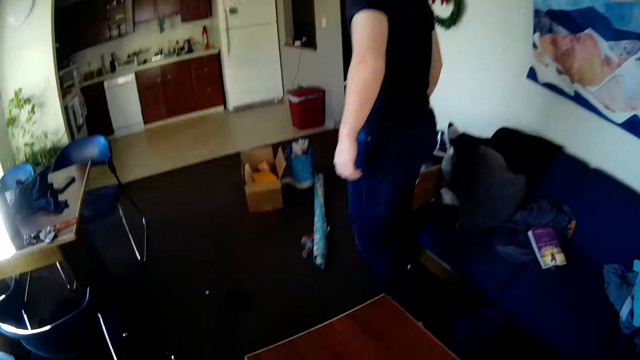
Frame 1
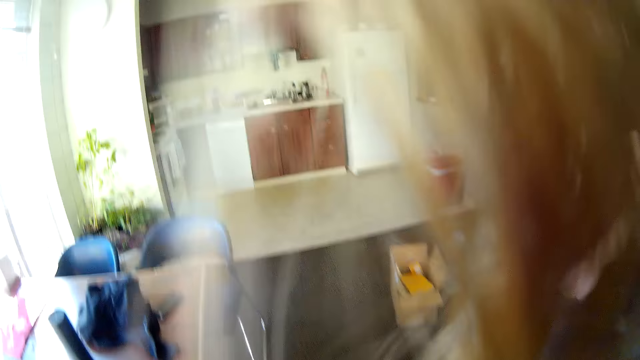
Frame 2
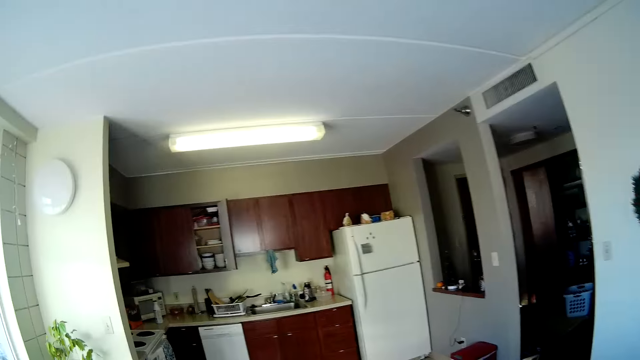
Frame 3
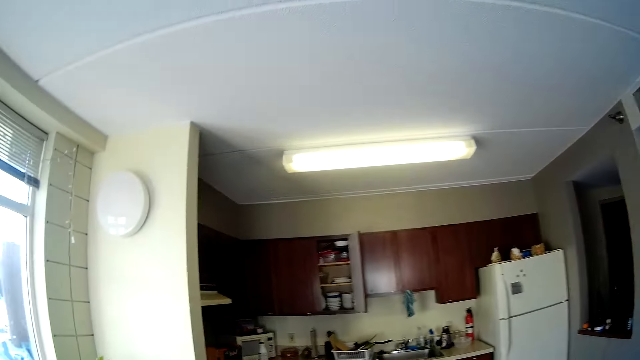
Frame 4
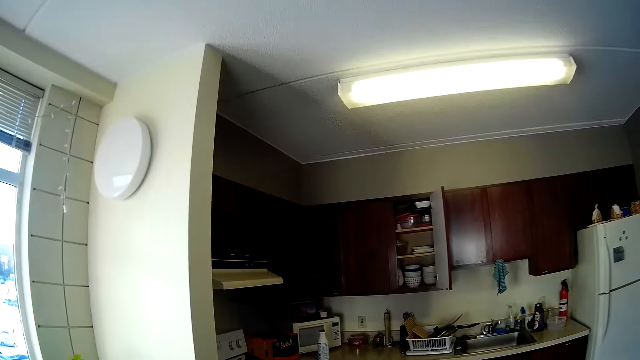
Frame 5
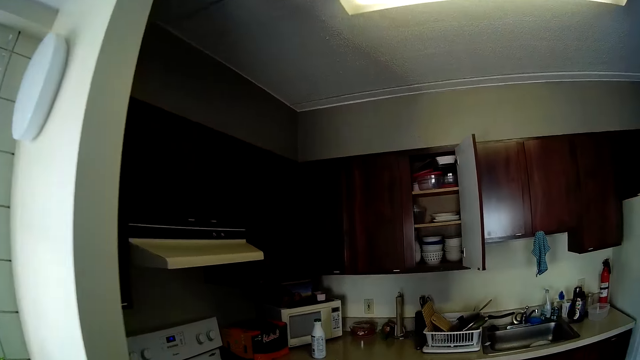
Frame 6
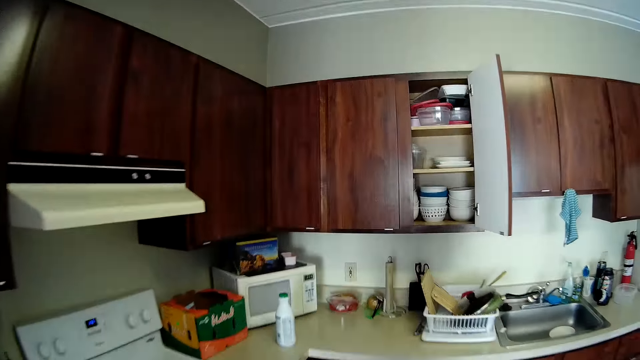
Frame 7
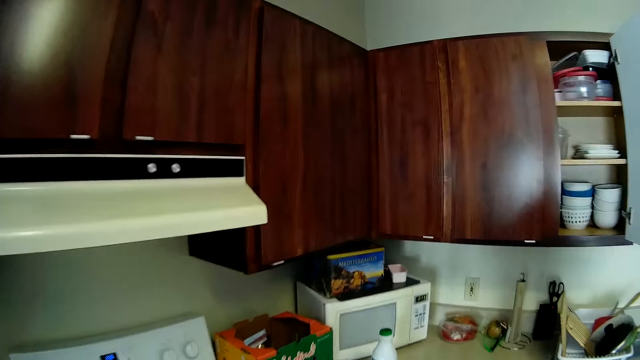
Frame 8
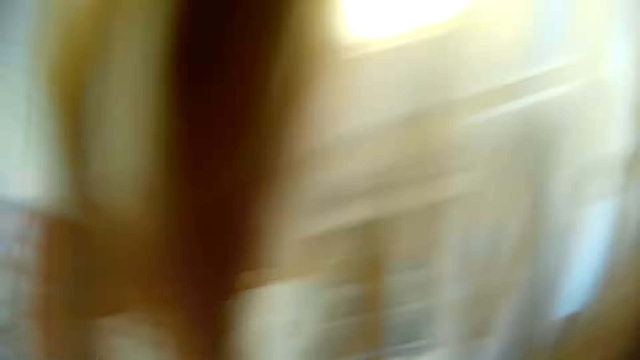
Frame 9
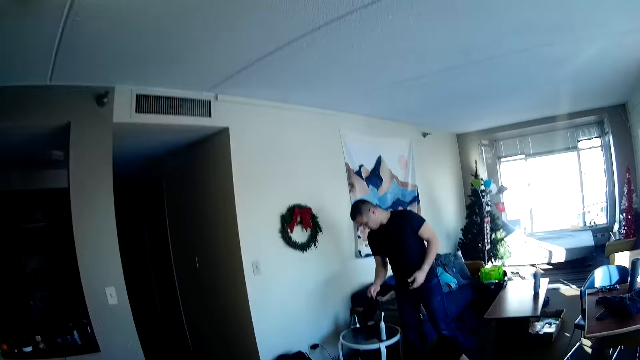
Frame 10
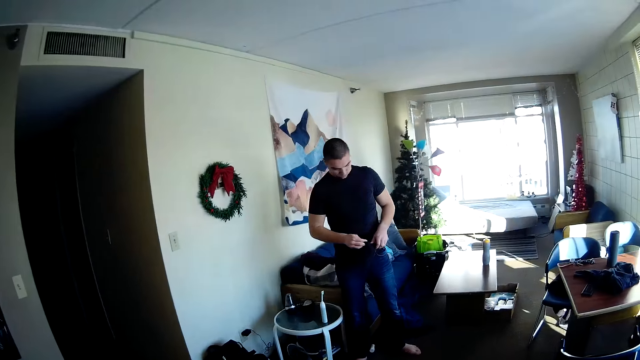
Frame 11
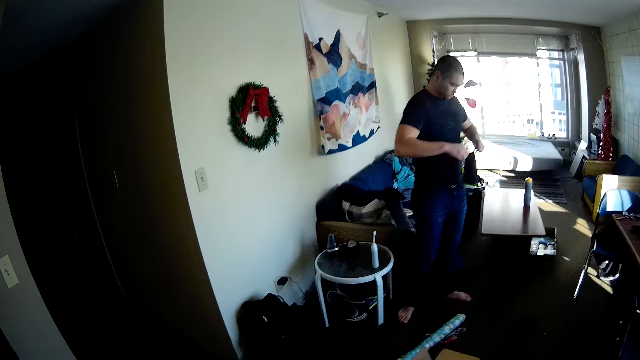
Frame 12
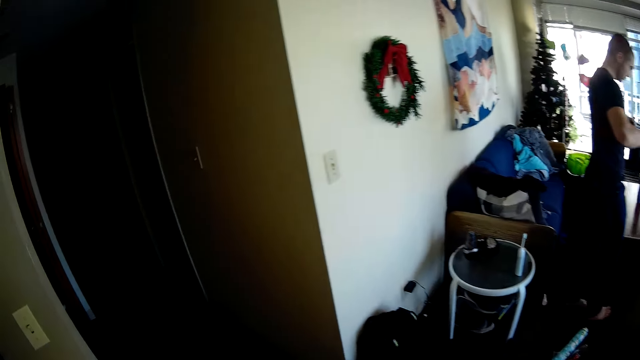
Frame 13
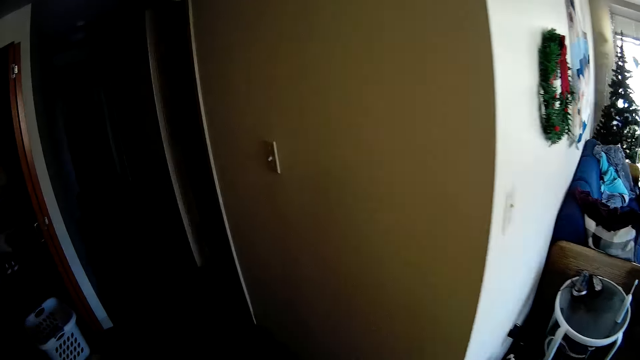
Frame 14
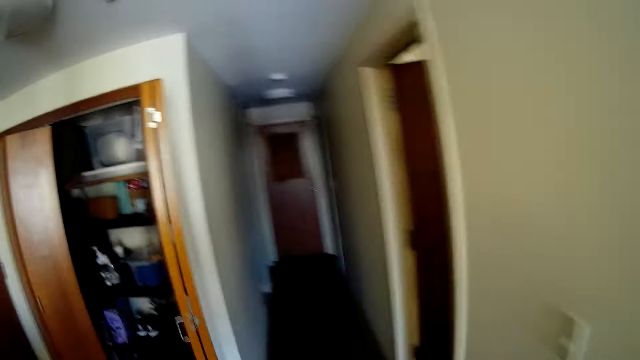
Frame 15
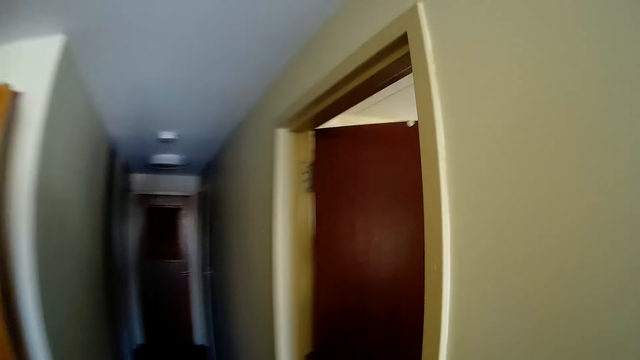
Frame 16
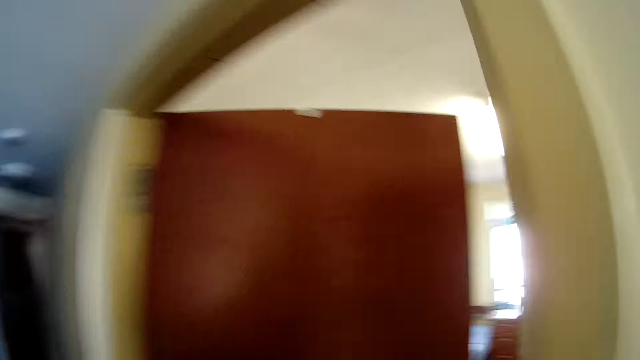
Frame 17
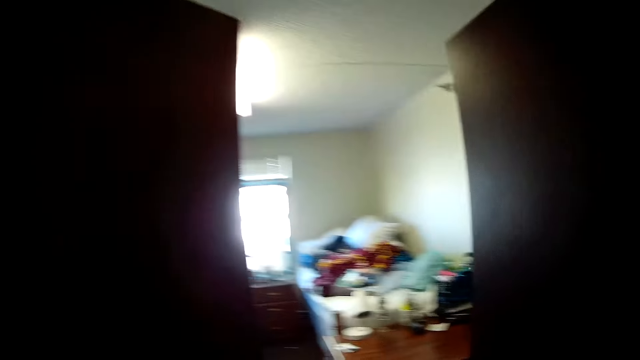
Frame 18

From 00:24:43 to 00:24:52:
The camera wearer looks around. They walk around.

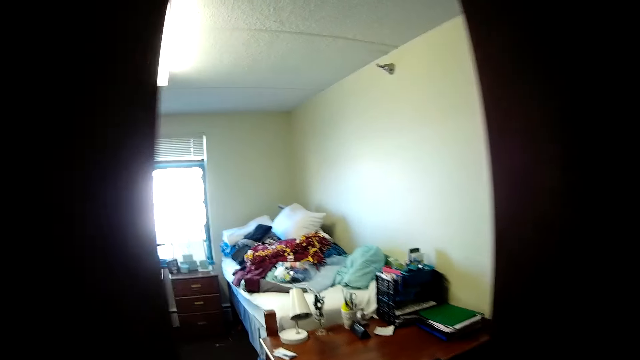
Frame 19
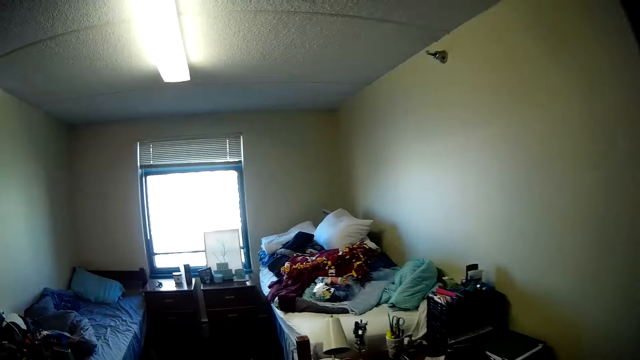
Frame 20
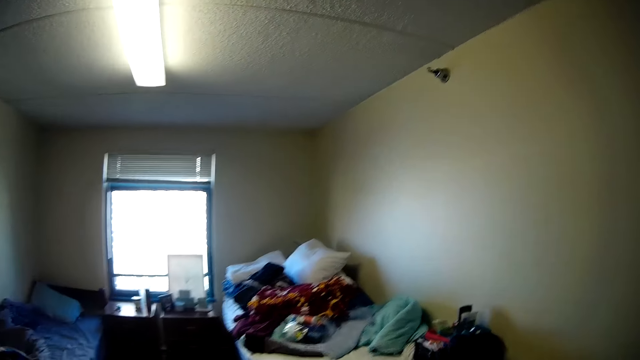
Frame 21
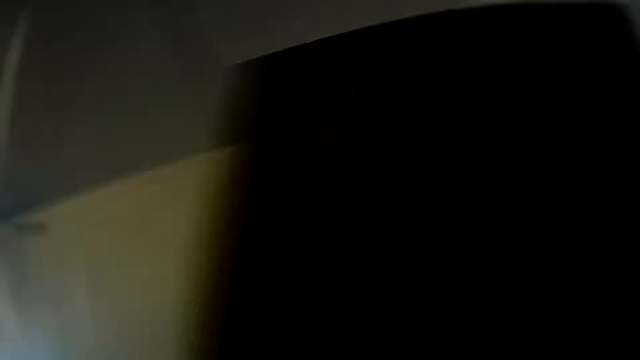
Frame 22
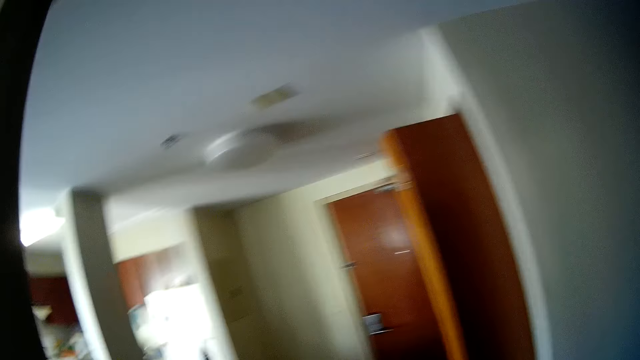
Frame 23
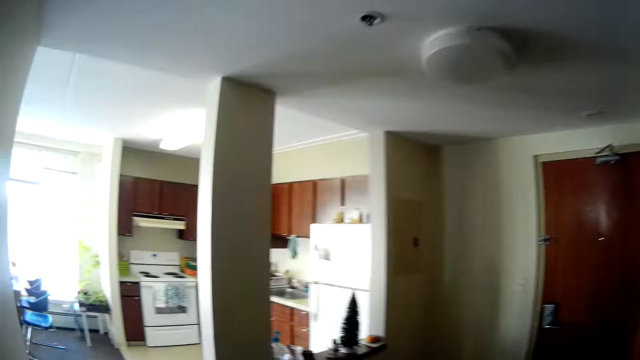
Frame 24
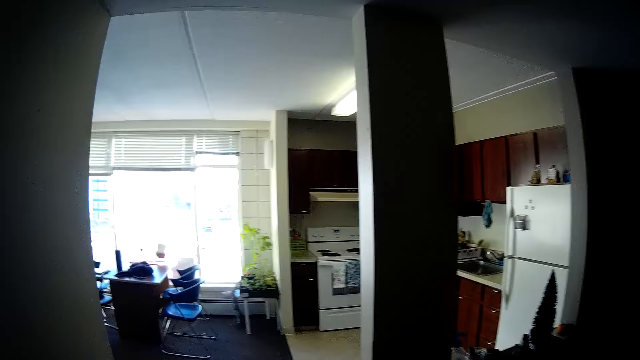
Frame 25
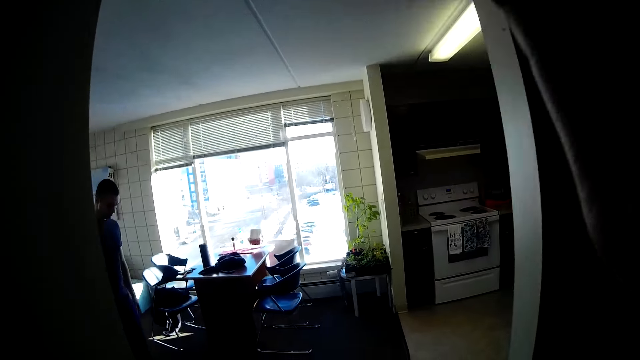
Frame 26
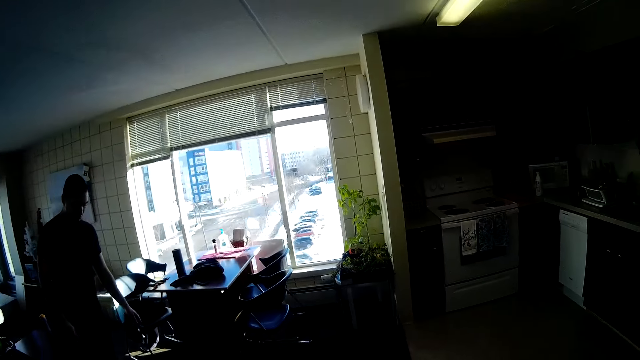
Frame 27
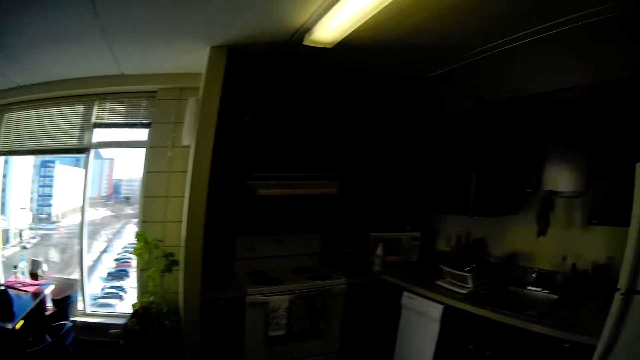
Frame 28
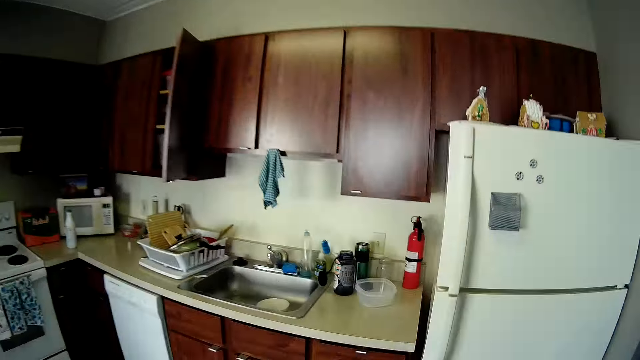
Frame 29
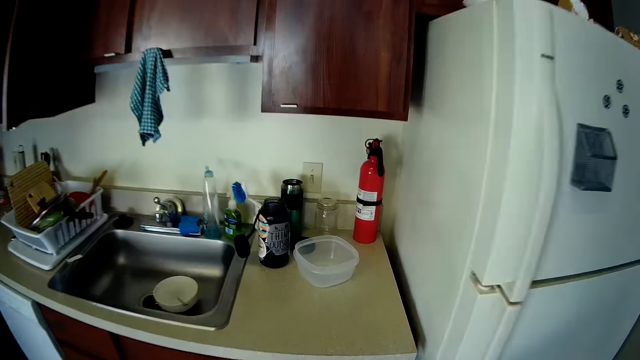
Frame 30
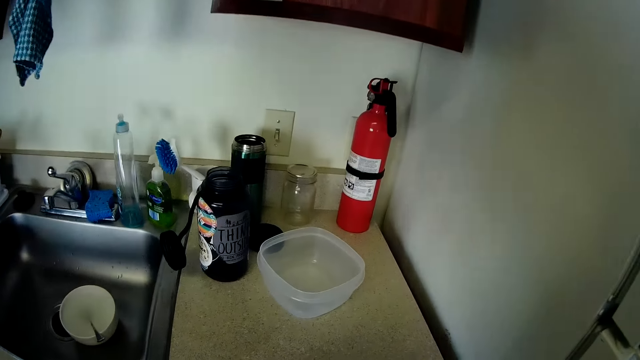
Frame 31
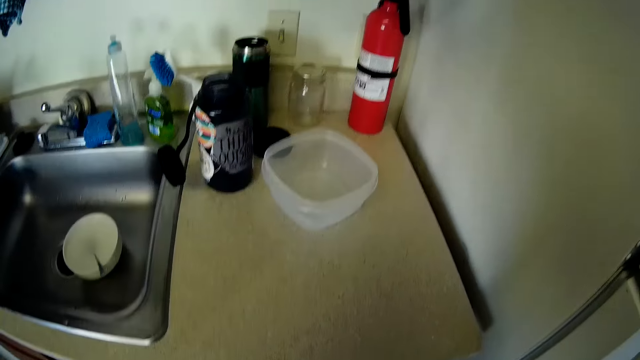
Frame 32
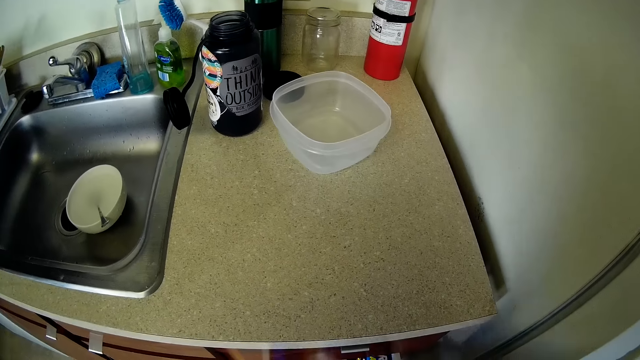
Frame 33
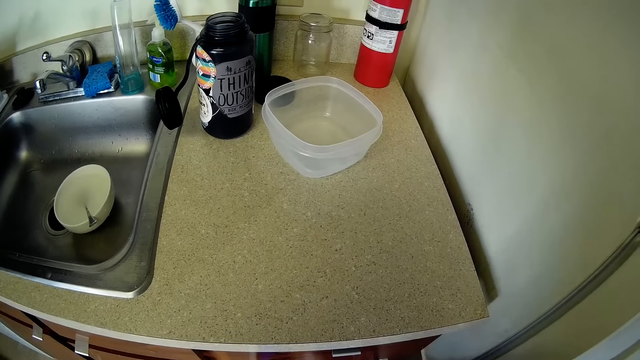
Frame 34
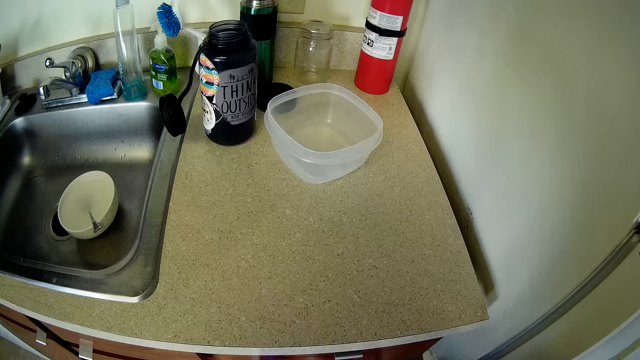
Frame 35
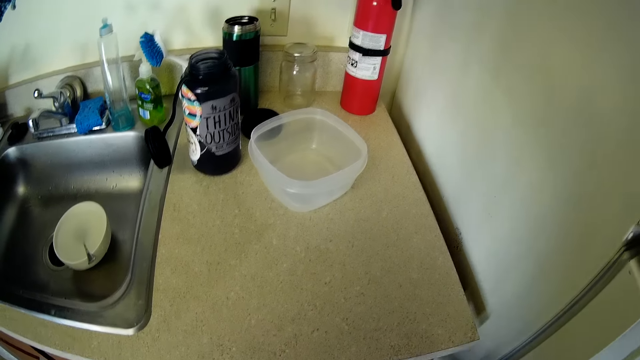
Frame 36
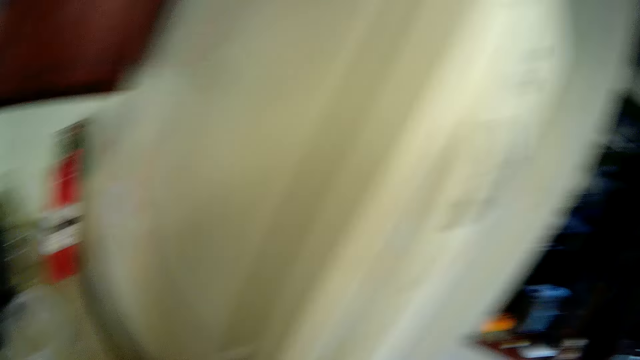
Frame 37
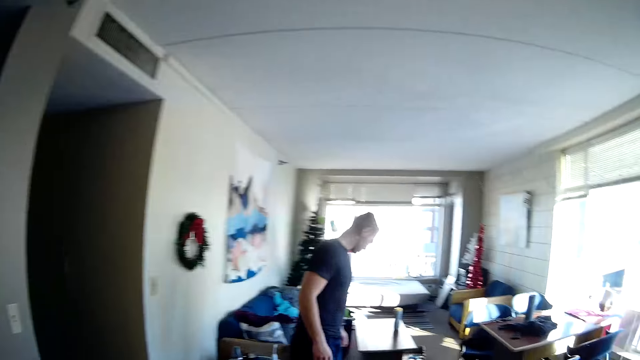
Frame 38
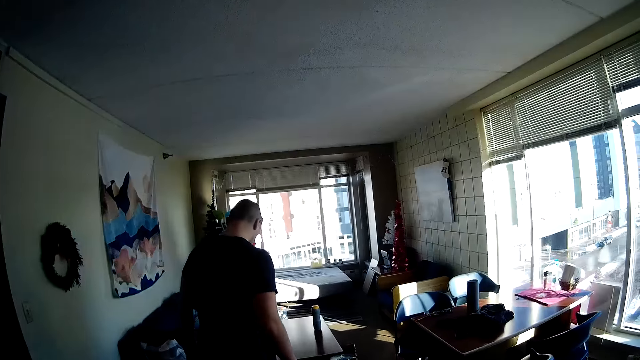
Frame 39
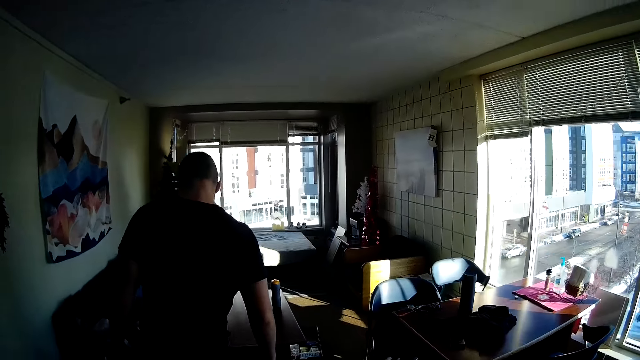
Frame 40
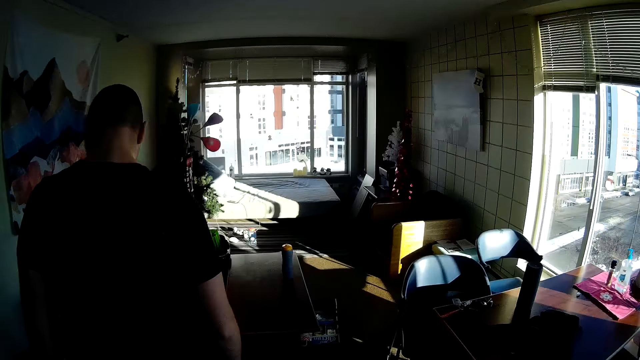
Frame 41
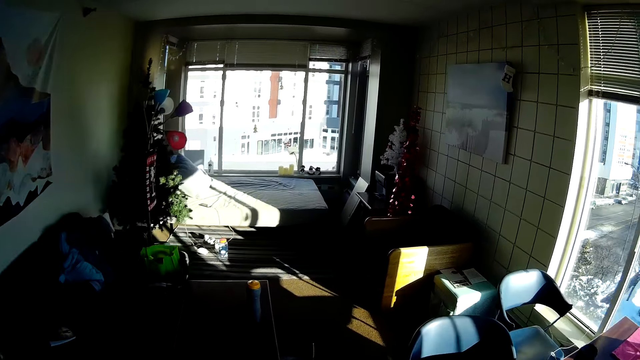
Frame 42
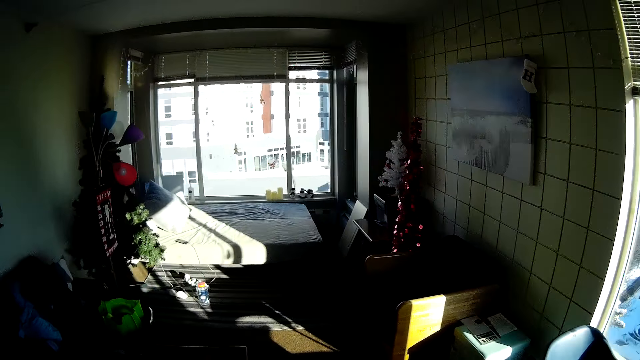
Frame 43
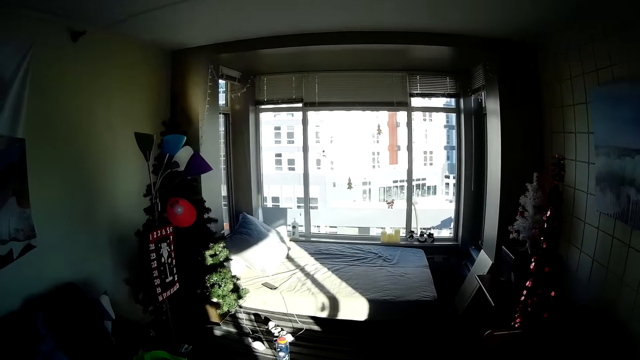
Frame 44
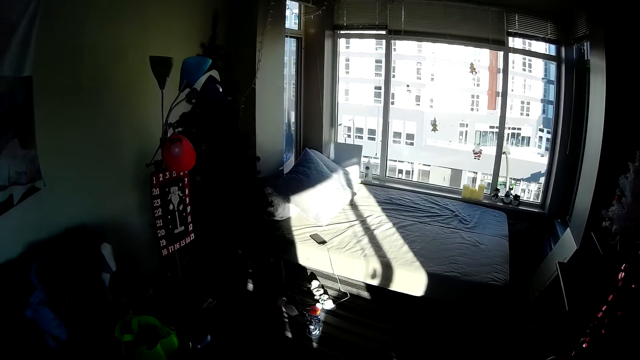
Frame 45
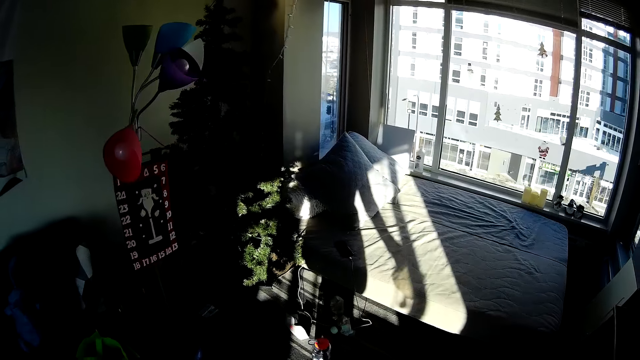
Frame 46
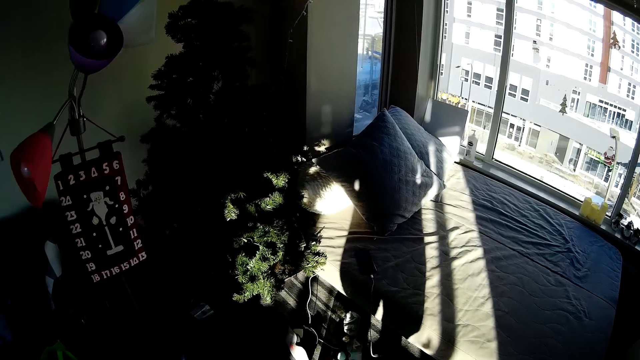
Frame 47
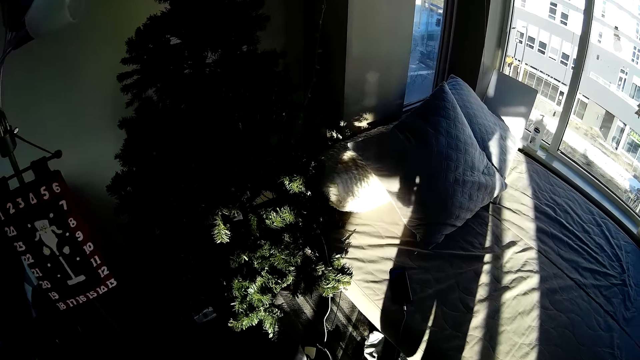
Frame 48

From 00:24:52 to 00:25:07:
The camera wearer looks around. They walk around.
